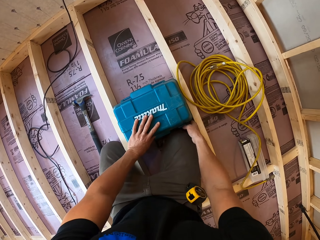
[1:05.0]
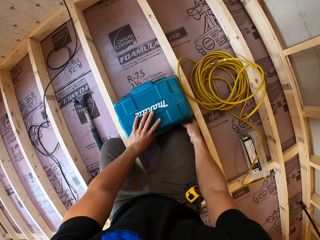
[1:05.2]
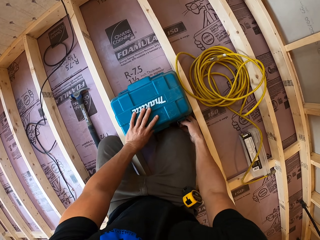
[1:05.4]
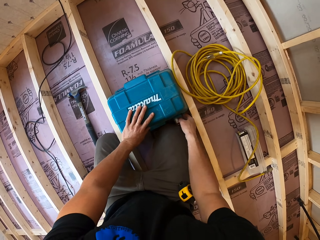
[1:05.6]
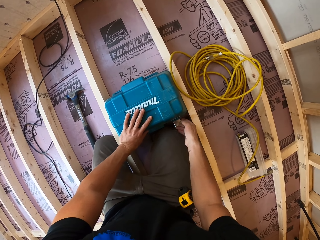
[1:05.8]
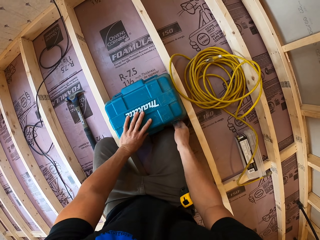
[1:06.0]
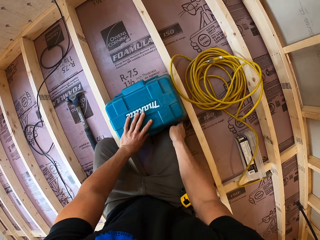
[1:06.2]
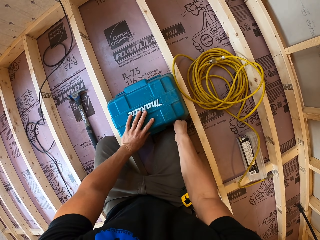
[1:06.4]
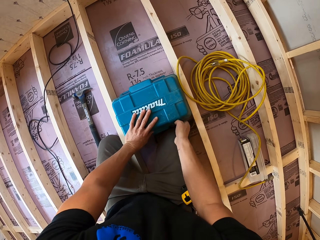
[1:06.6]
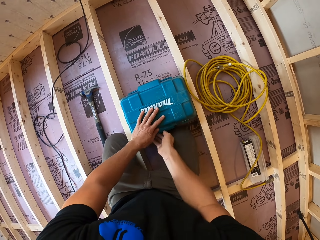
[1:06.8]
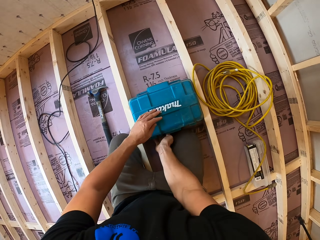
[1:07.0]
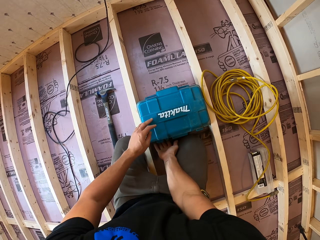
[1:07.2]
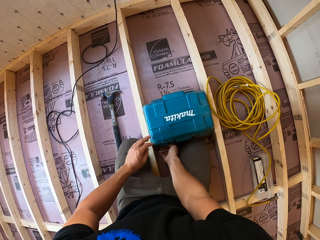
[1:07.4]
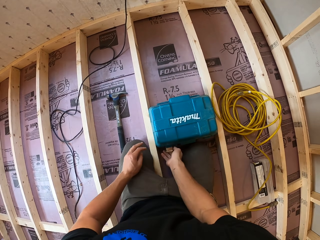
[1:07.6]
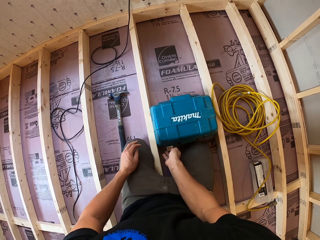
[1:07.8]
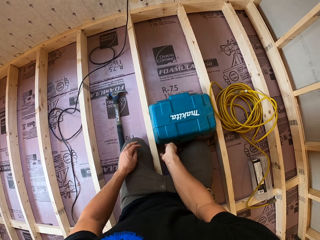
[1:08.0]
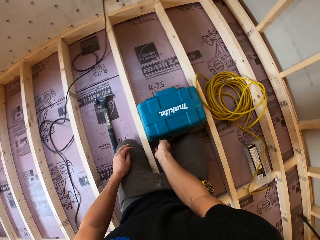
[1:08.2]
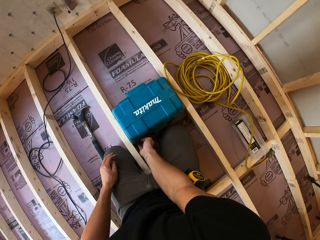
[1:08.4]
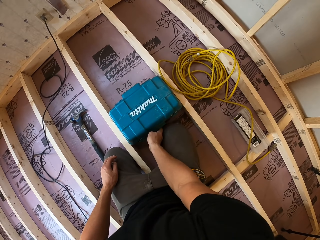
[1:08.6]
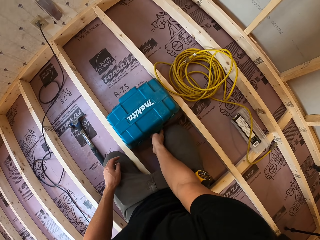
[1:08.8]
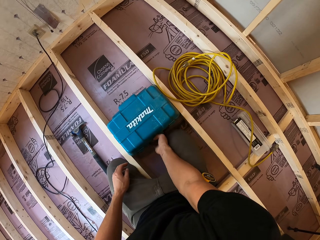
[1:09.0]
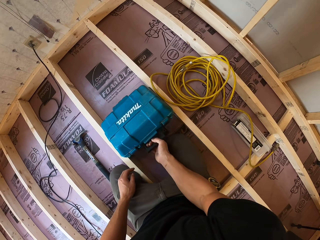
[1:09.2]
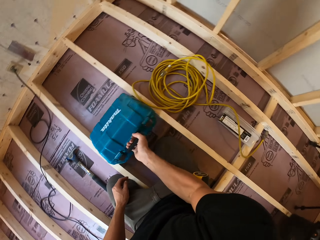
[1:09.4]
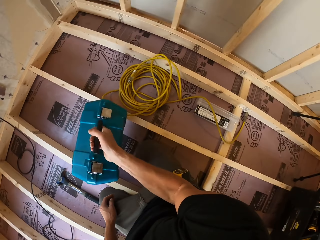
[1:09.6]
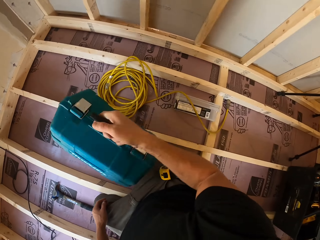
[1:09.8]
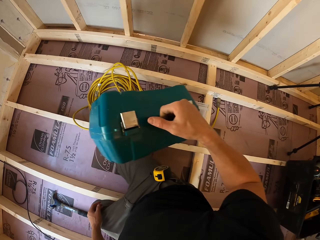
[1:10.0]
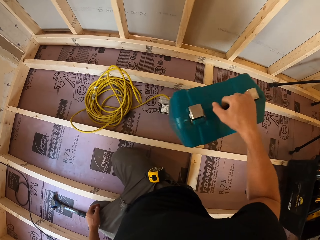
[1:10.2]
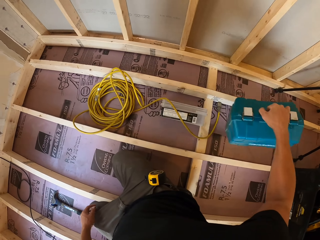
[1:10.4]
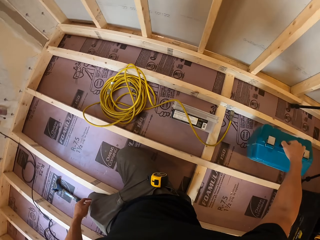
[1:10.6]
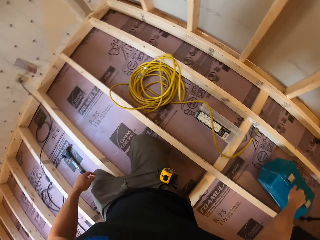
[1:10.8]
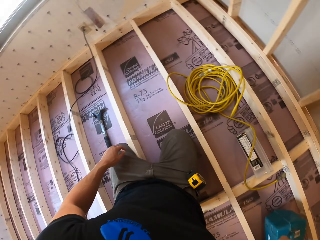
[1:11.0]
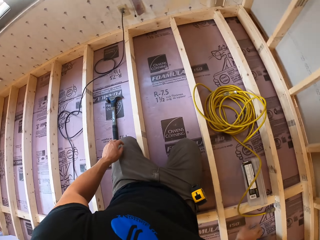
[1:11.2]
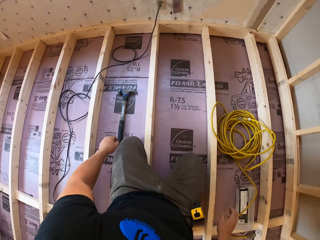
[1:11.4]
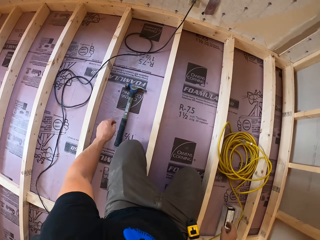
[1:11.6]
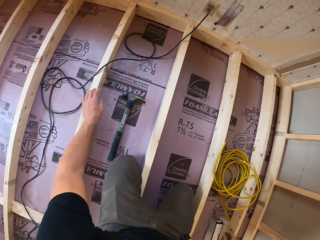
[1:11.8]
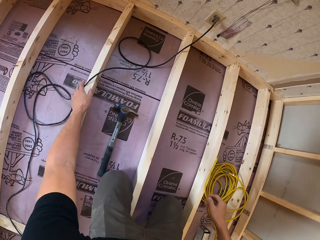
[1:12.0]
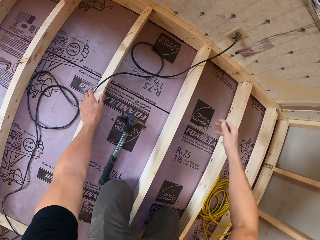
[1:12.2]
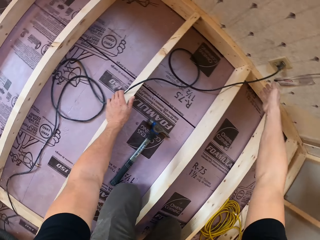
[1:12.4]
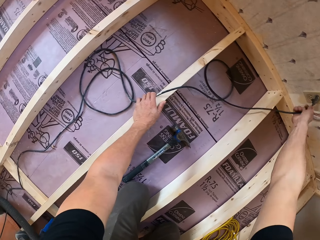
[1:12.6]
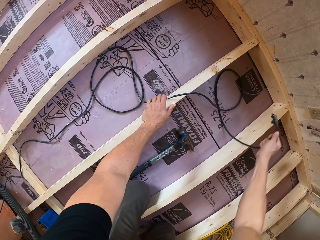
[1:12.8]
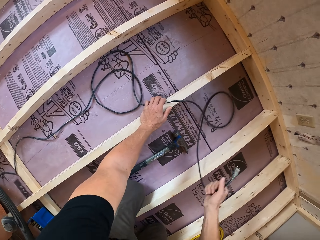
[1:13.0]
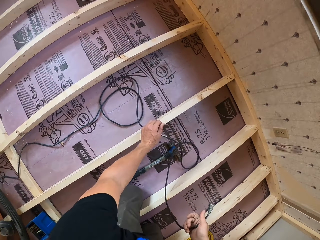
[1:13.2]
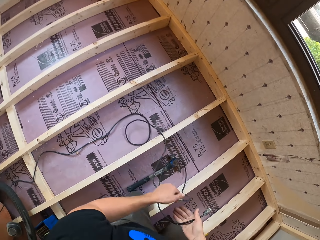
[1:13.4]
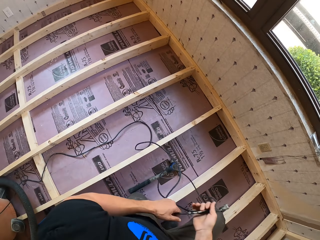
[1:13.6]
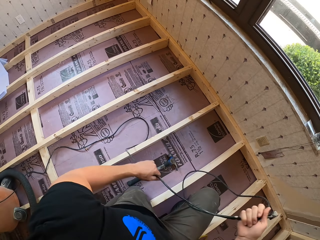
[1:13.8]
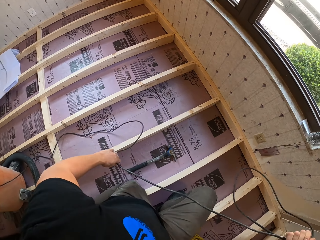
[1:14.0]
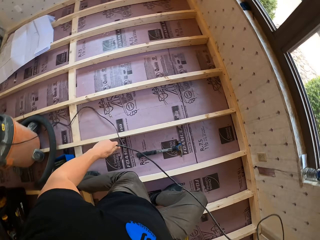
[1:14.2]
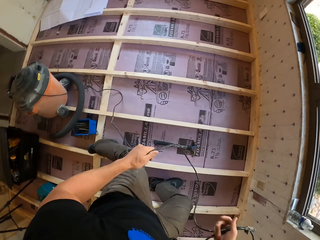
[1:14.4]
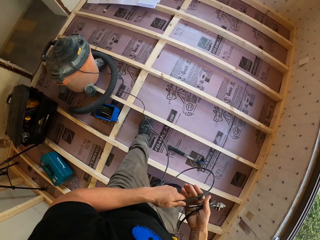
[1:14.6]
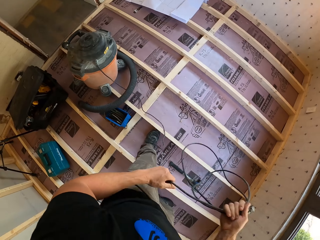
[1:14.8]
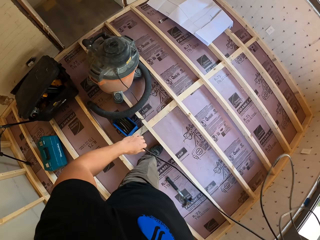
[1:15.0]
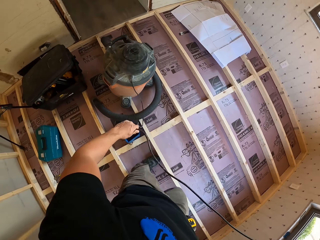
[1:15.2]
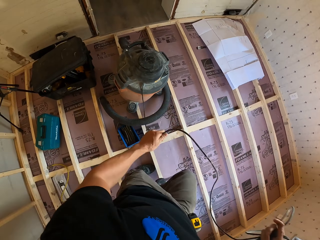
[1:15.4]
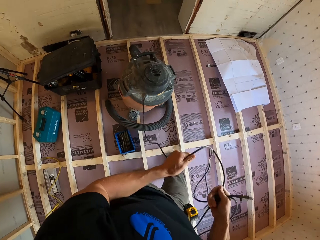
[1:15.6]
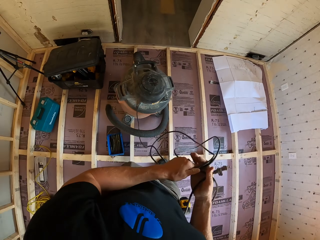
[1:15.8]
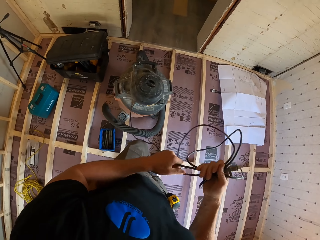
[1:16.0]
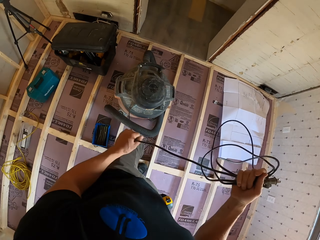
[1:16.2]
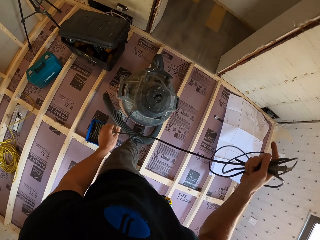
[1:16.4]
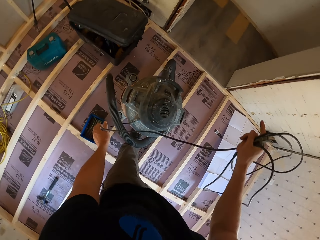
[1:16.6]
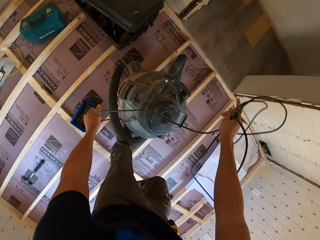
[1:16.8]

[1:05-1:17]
The camera wearer closes the toolbox. They lock the toolbox. They pick up the toolbox. They put the toolbox on the floor. They disconnect the long wire from the socket. They pick up the cable. They fold the cable.

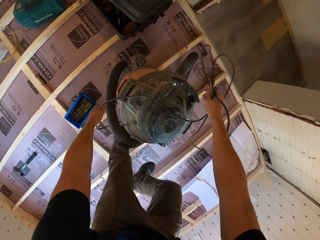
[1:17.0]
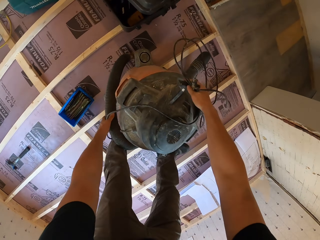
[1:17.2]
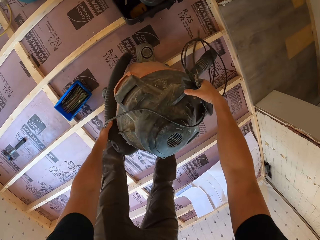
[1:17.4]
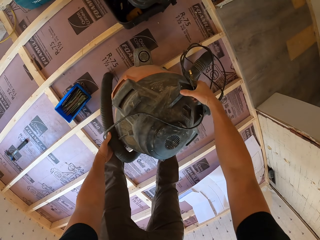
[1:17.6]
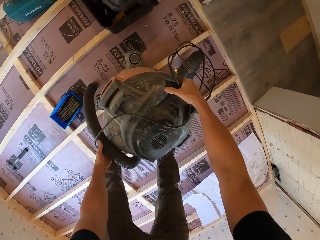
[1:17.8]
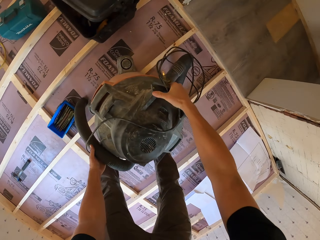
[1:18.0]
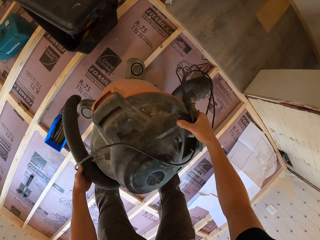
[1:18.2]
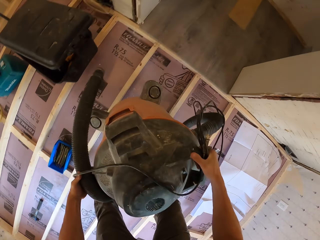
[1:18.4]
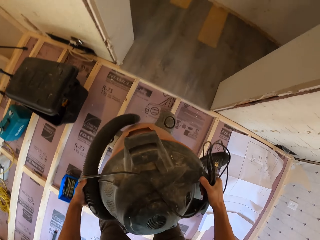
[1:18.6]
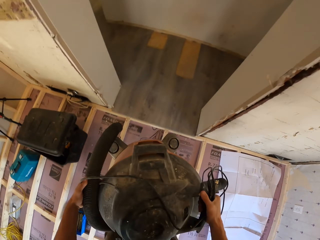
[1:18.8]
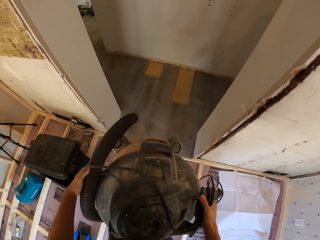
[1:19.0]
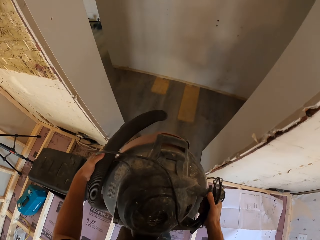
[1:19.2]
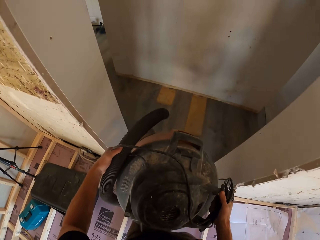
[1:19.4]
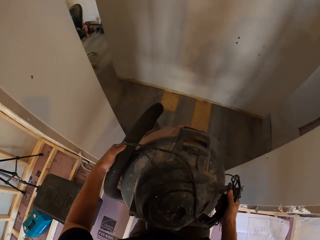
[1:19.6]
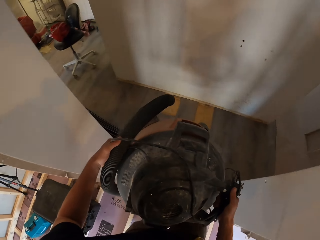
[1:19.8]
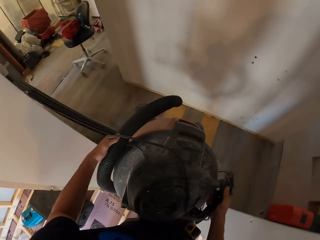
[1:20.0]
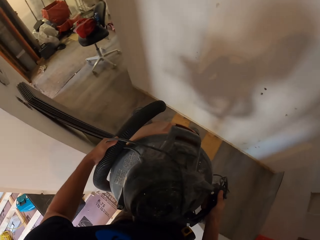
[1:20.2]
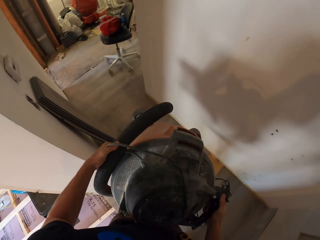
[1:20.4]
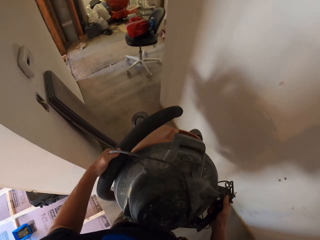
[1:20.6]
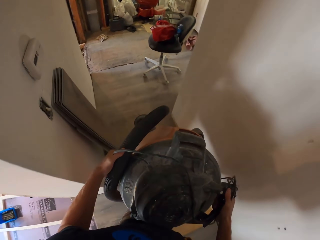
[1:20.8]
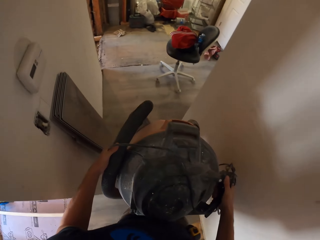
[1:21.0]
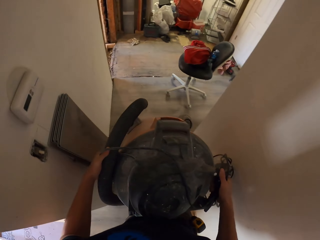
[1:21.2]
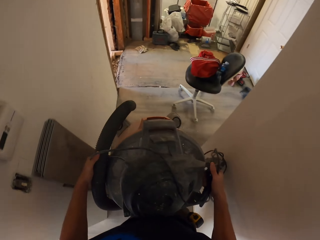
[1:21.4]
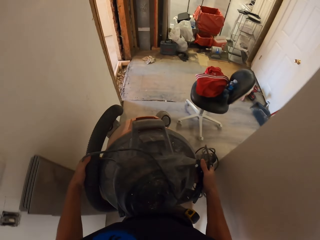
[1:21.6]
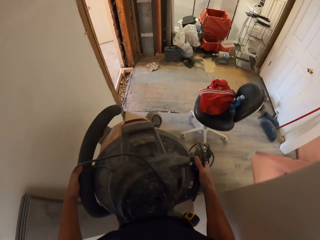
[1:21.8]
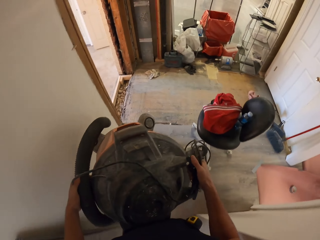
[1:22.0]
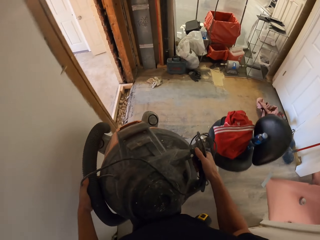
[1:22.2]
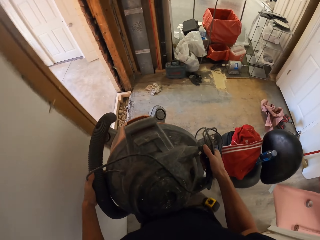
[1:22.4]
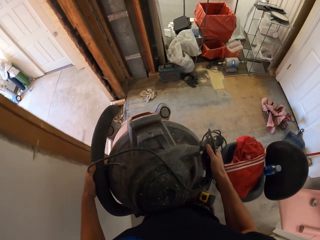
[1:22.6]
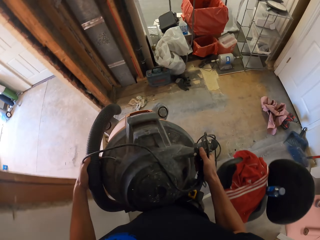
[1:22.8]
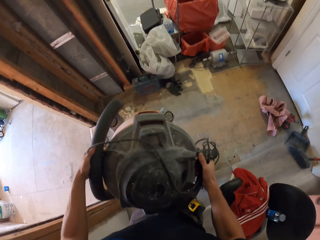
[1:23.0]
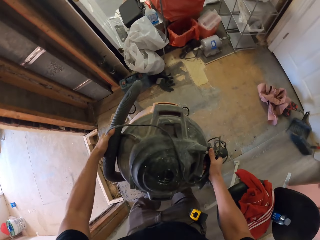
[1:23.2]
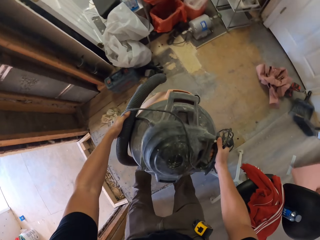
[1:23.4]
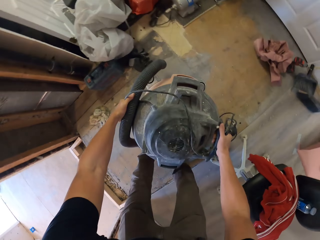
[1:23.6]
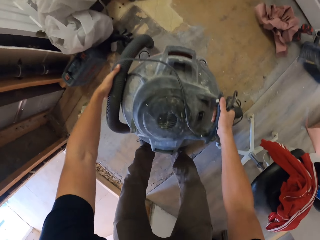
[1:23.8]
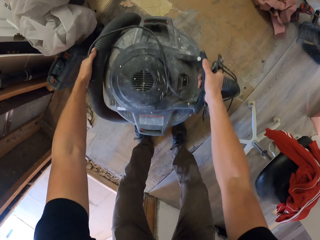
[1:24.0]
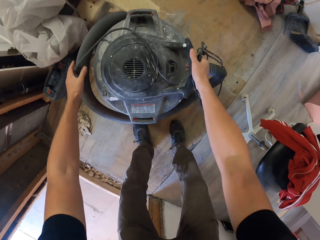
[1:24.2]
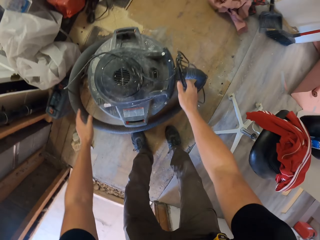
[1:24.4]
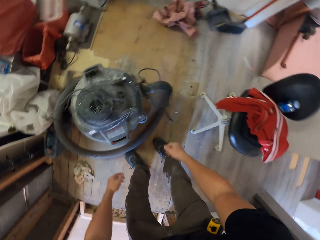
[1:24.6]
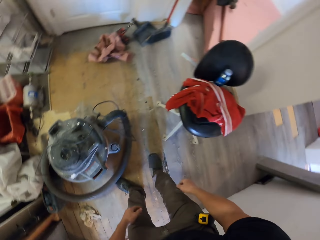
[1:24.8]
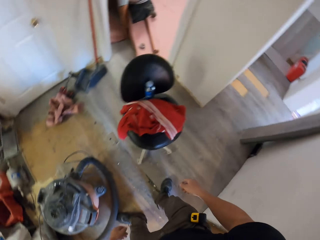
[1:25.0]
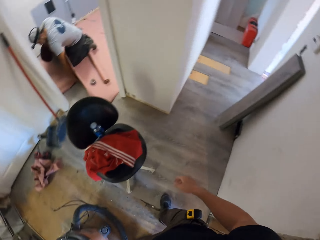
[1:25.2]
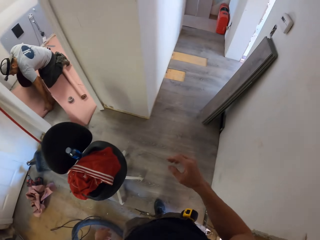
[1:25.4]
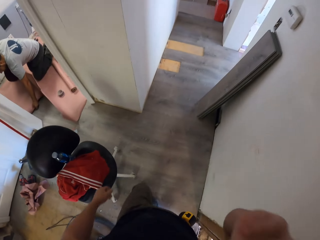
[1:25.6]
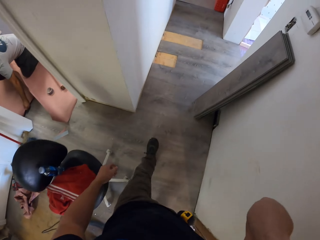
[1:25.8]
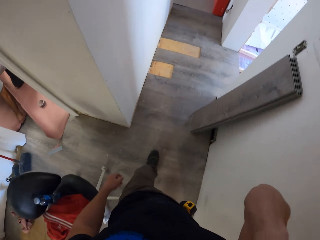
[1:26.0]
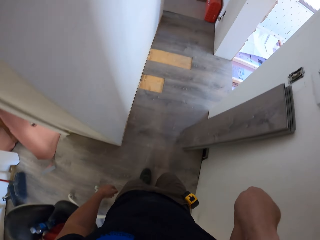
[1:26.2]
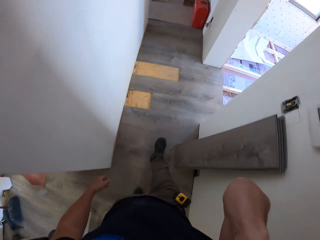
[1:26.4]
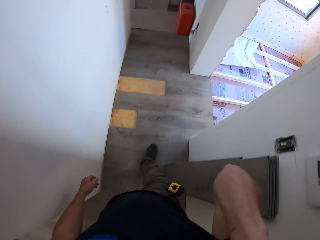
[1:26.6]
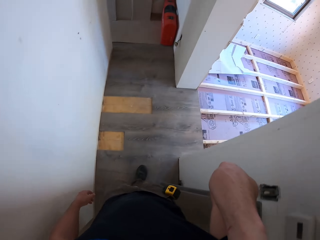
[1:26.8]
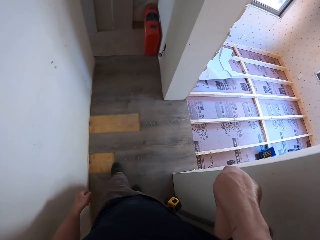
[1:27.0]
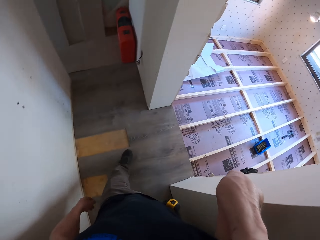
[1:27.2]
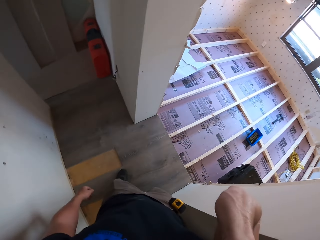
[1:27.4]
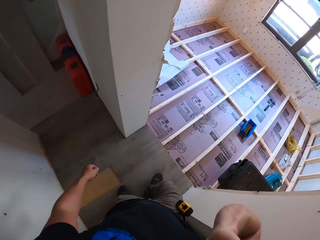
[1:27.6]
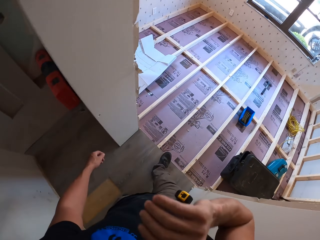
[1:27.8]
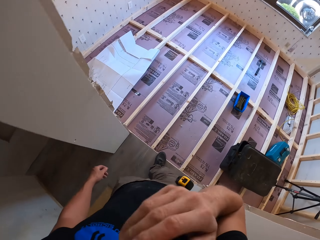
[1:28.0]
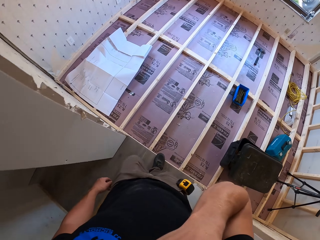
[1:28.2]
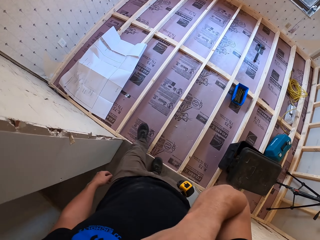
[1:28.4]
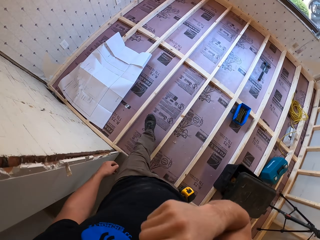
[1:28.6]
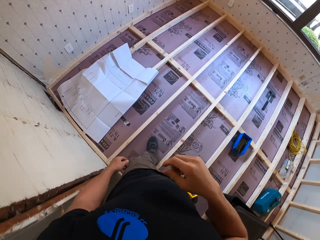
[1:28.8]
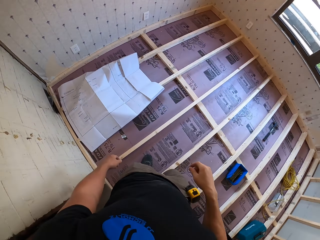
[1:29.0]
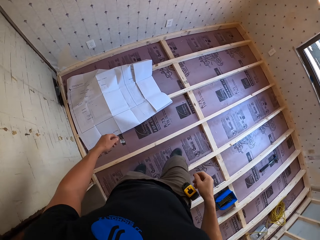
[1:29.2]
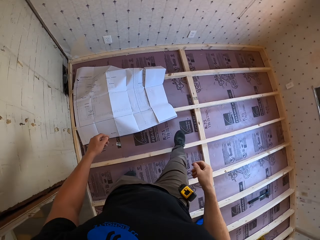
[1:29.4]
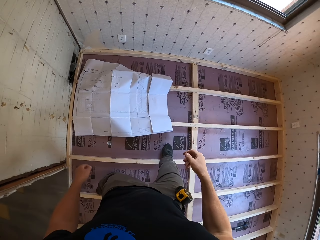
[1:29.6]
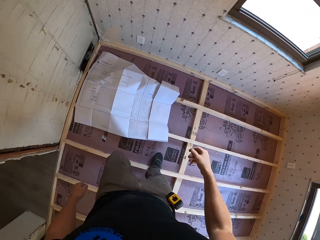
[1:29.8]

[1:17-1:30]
The camera wearer picks up the vacuum cleaner. They walk around the room. They place the vacuum cleaner on the floor along the corridor. They adjust the camera. They walk around the room.
